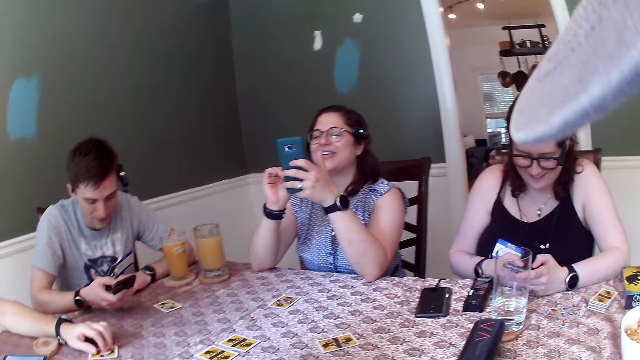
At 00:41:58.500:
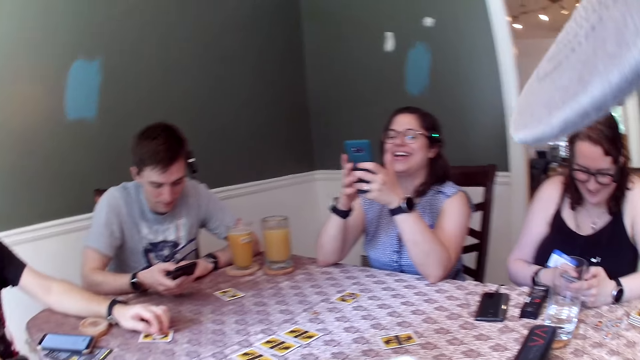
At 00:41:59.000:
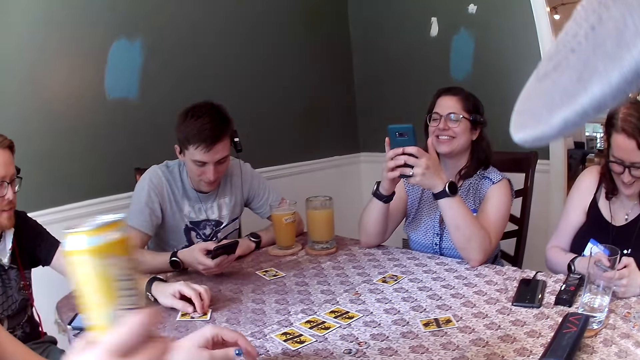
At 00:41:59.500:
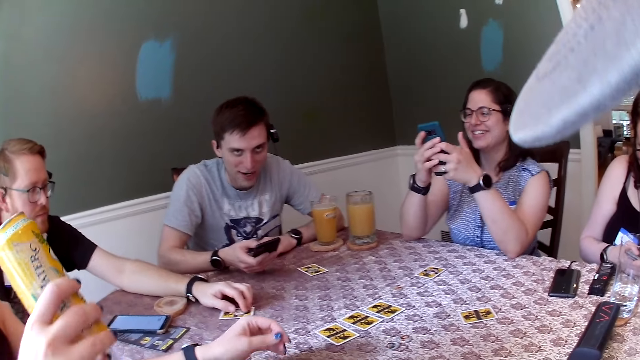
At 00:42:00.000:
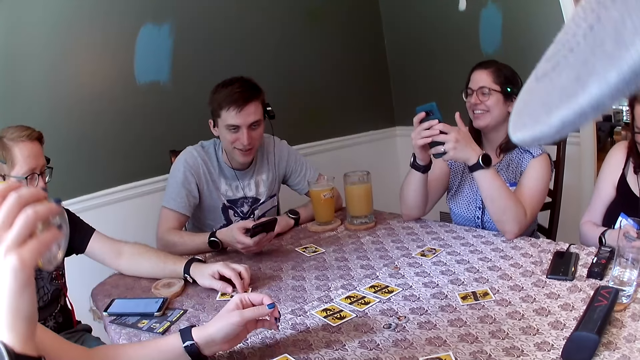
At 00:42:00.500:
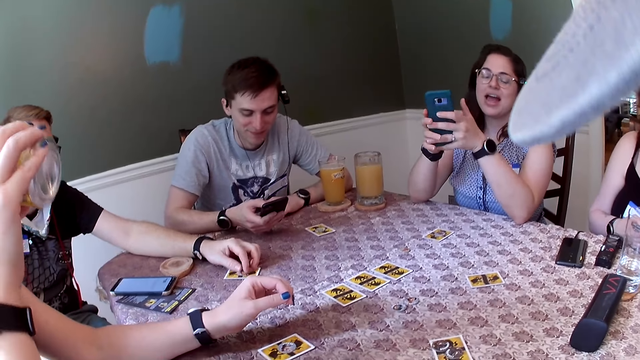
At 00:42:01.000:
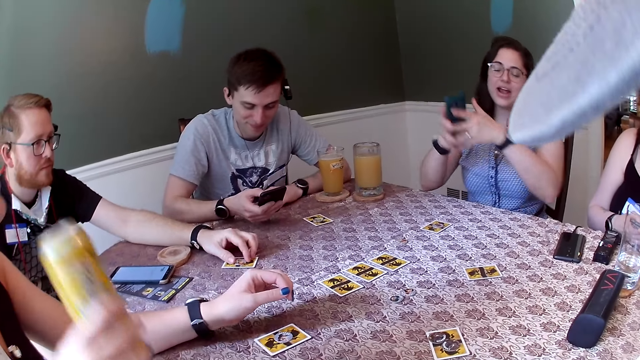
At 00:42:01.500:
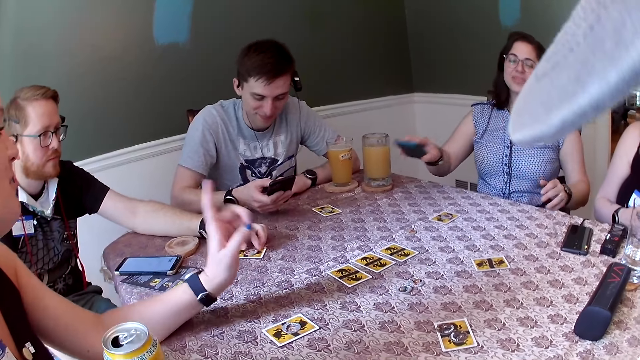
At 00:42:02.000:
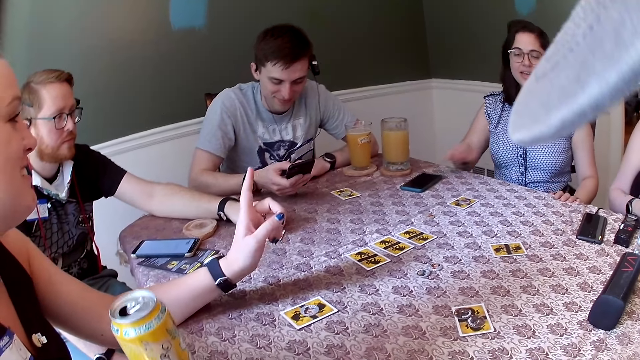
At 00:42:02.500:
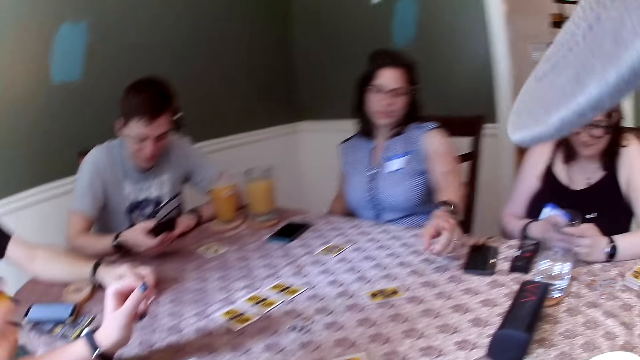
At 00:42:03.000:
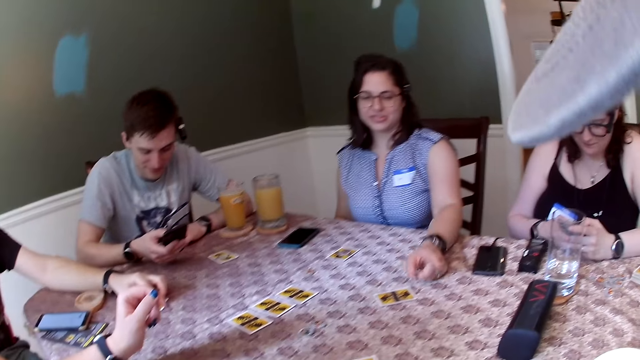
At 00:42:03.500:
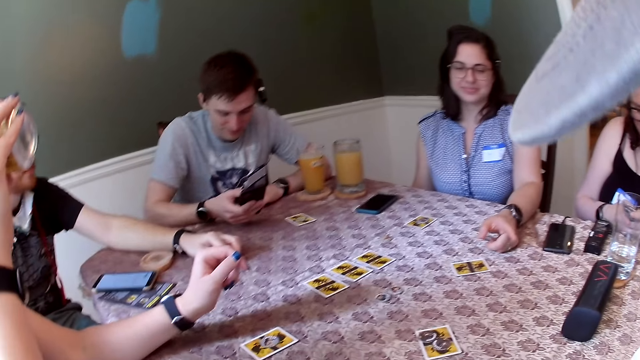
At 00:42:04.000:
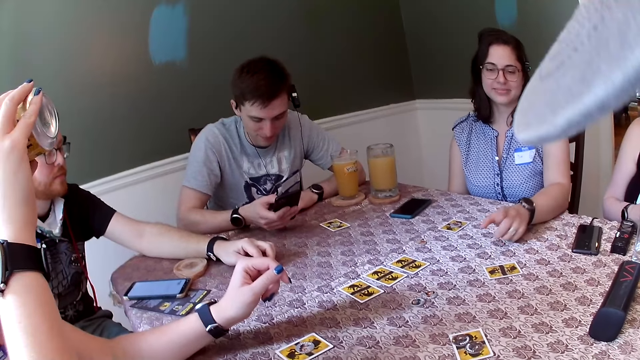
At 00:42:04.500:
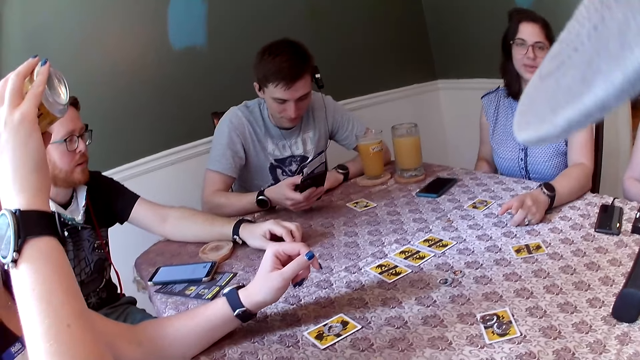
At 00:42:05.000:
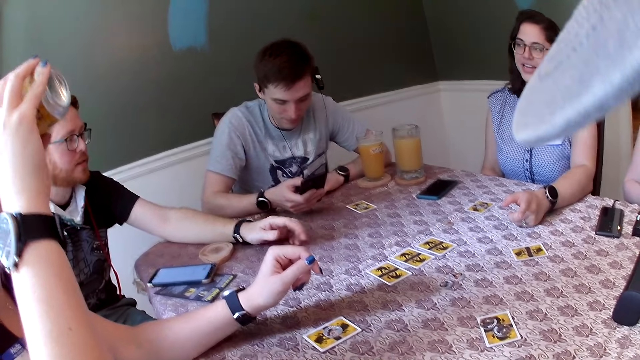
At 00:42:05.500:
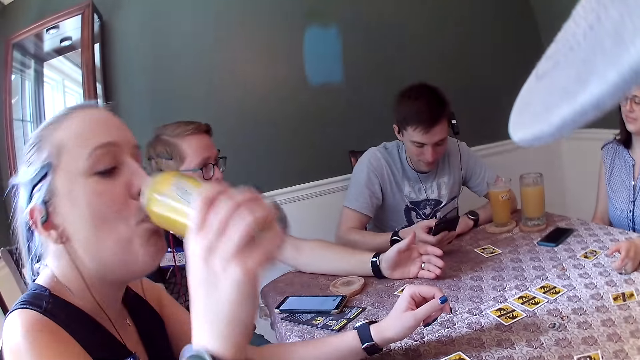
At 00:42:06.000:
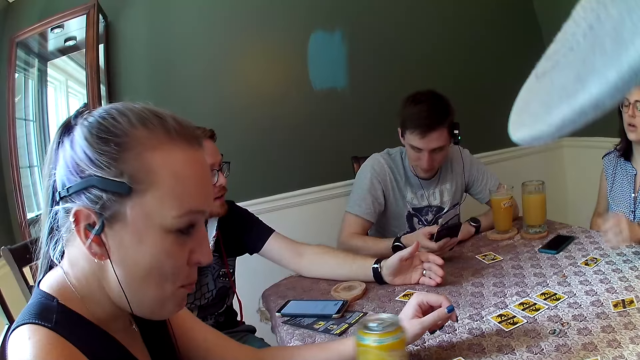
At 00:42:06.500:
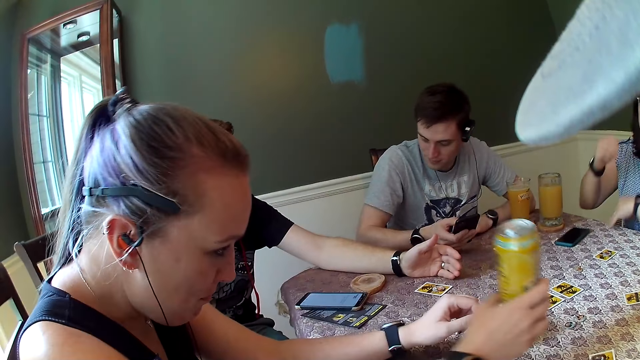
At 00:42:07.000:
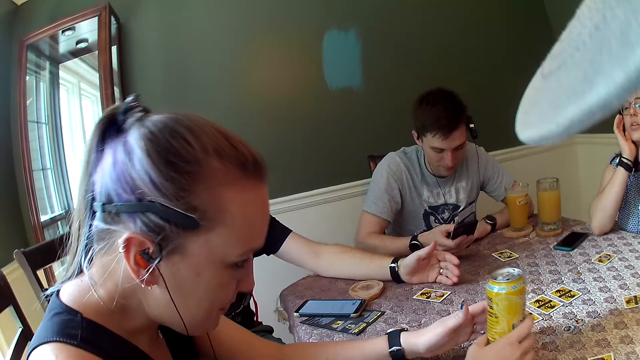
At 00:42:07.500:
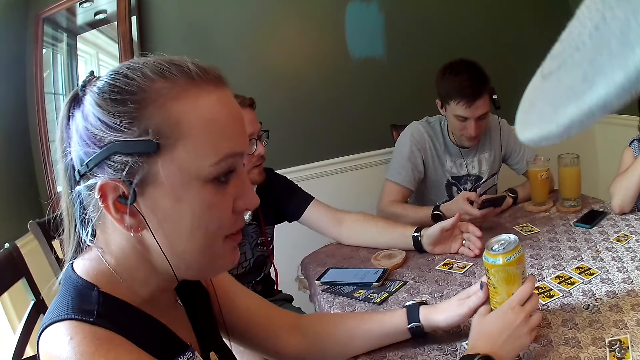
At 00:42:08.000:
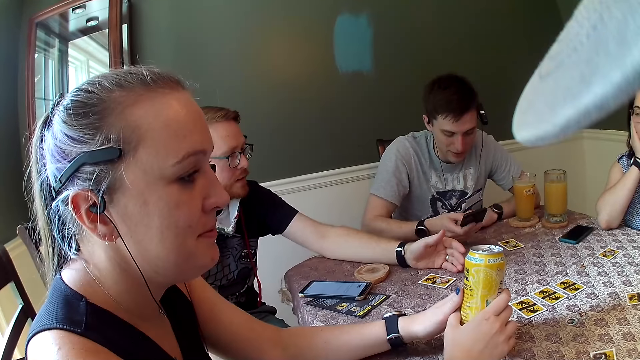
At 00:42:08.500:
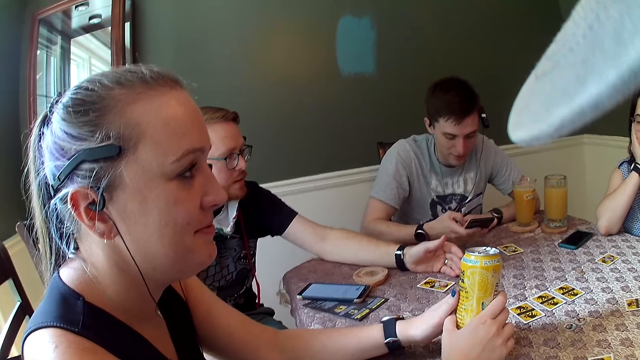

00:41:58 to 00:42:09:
The woman picks up a can drink from the dining table with her right hand. The woman drinks from the can drink with her right hand. The woman points to another woman with her left hand. The other woman drops her phone on the dining table with her right hand, places her left hand on the dining table, talks to the camera wearer and points at the camera wearer. The first woman drinks from the can drink with her right hand. The man talks to the other woman. The other woman rests her chin on both hands. The first woman holds the can drink with her left hand. The man talks to the group of people.

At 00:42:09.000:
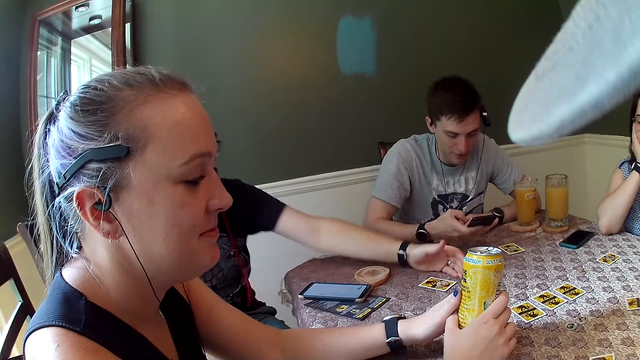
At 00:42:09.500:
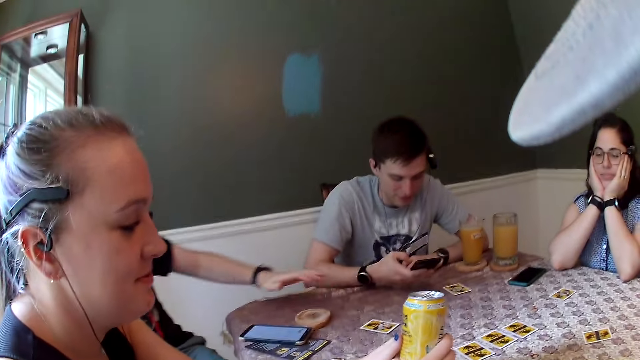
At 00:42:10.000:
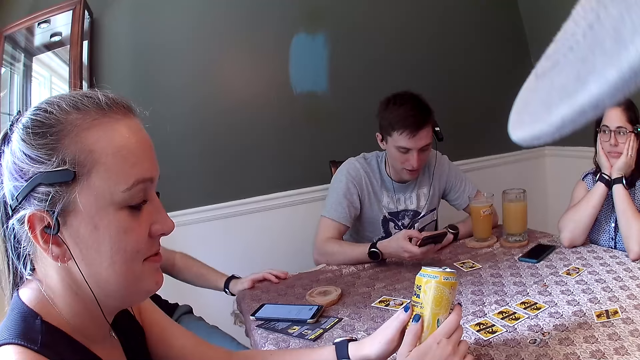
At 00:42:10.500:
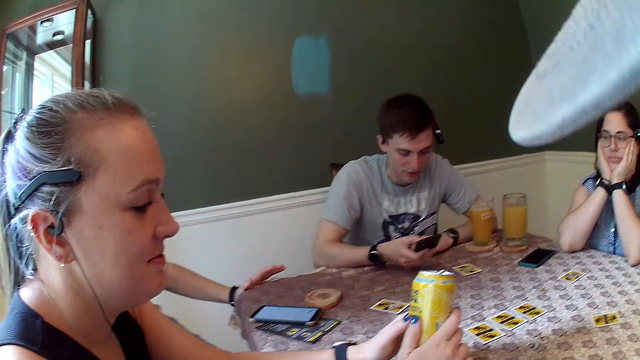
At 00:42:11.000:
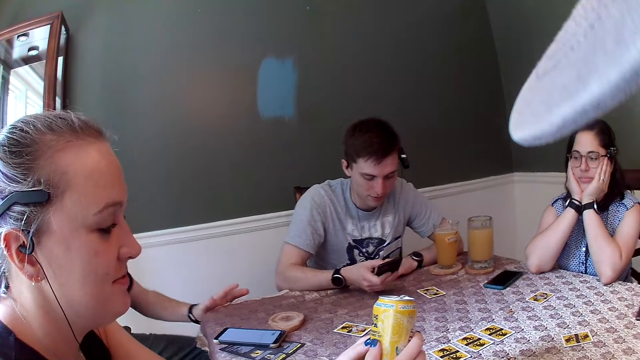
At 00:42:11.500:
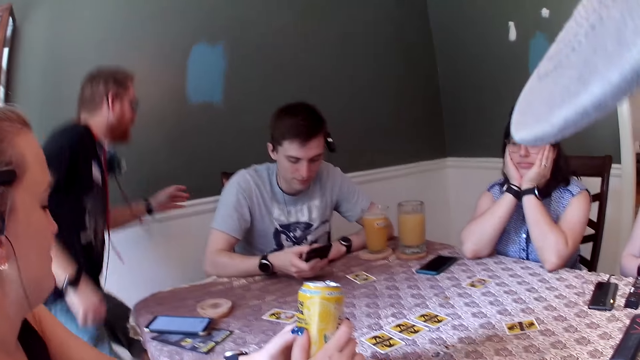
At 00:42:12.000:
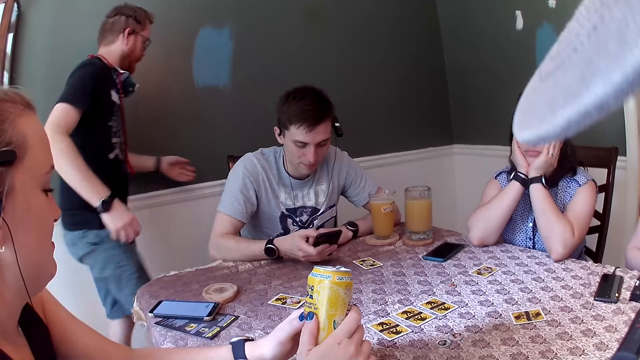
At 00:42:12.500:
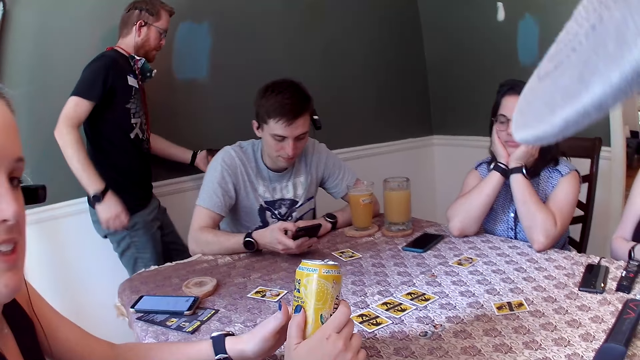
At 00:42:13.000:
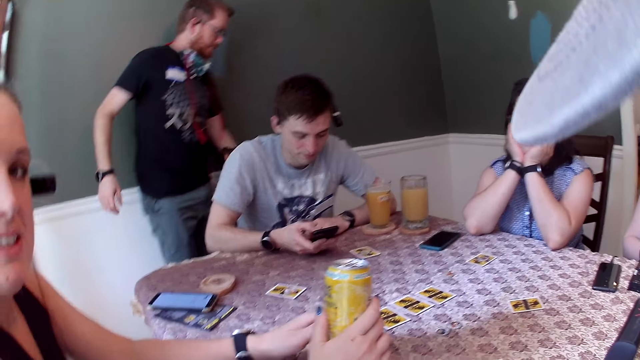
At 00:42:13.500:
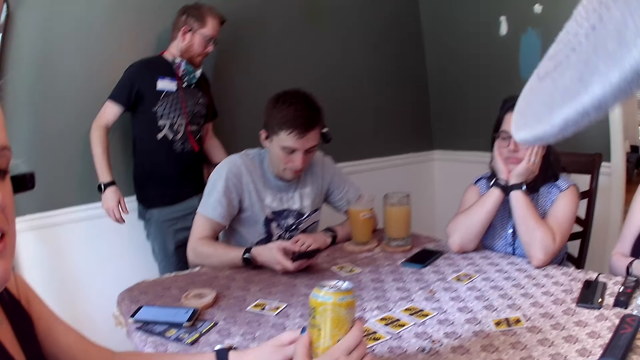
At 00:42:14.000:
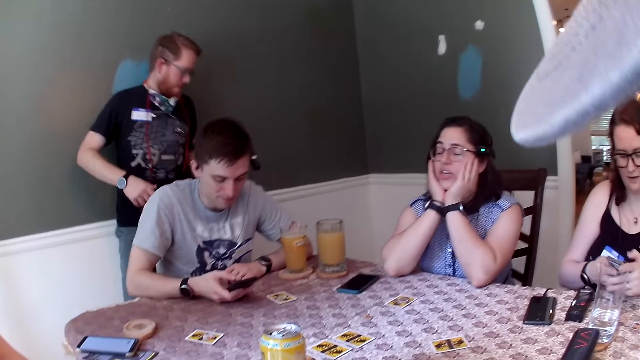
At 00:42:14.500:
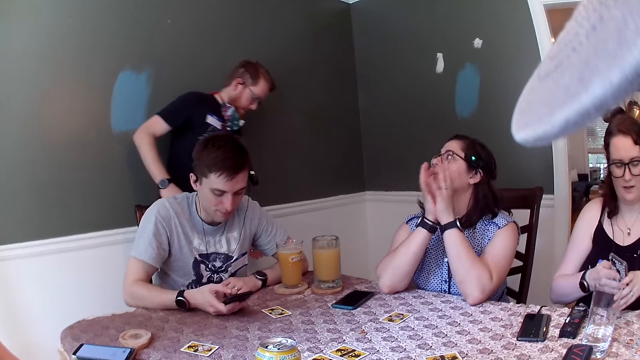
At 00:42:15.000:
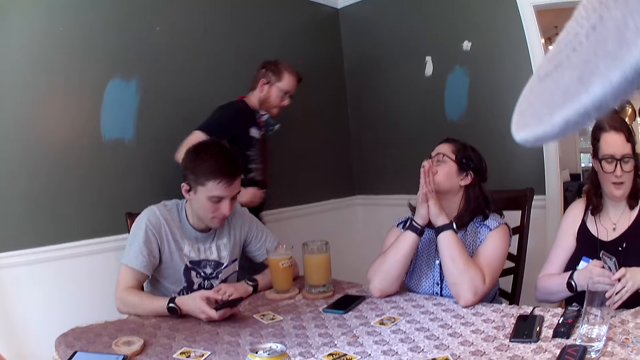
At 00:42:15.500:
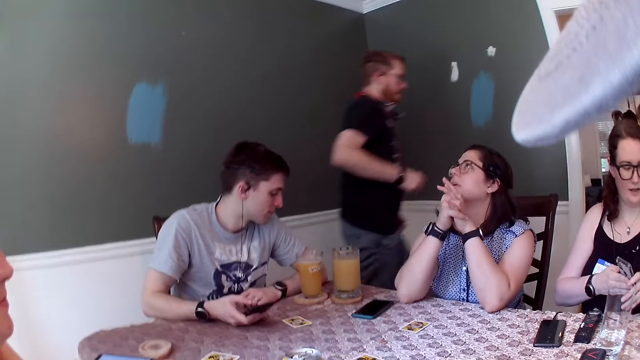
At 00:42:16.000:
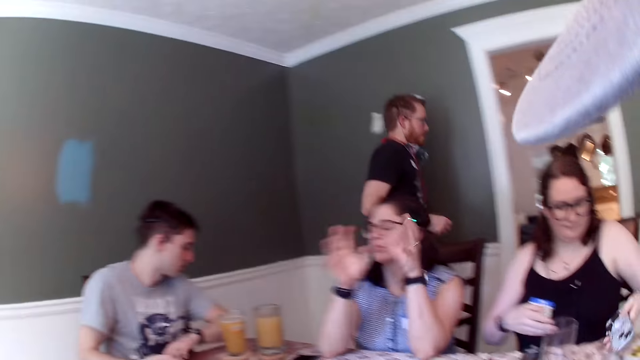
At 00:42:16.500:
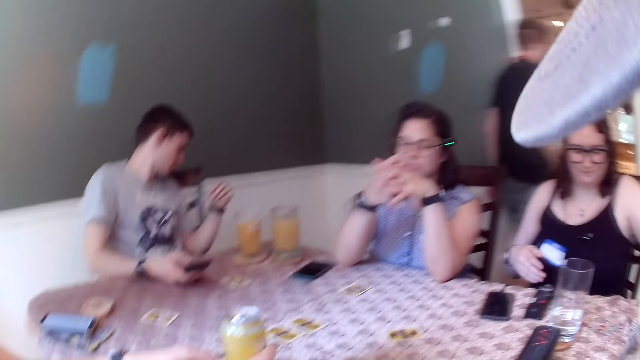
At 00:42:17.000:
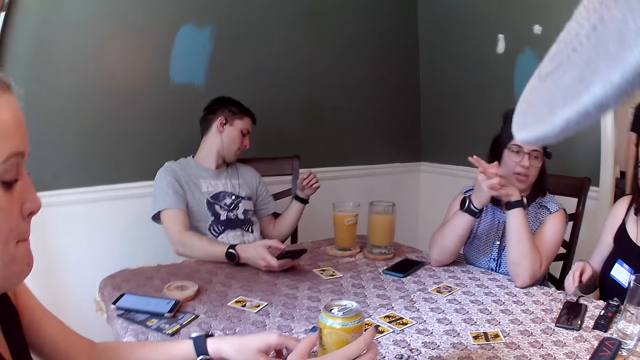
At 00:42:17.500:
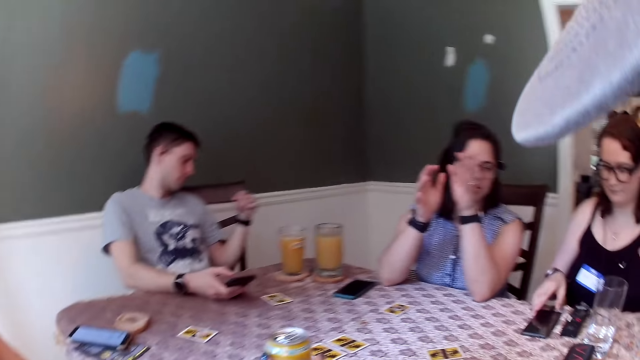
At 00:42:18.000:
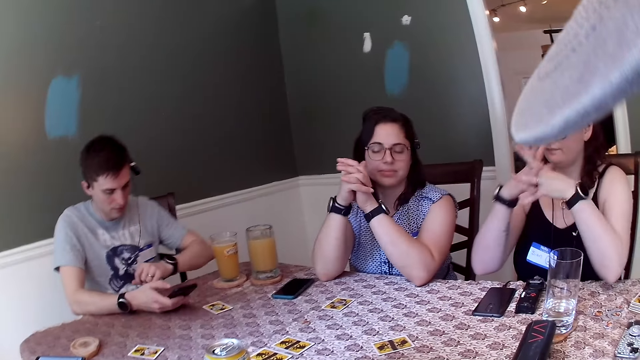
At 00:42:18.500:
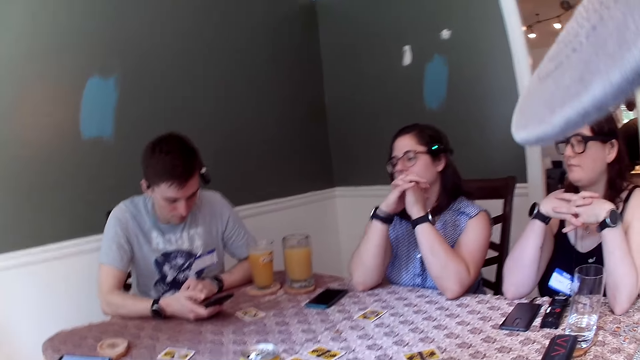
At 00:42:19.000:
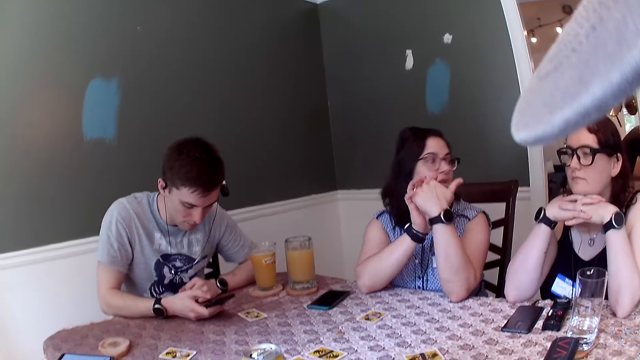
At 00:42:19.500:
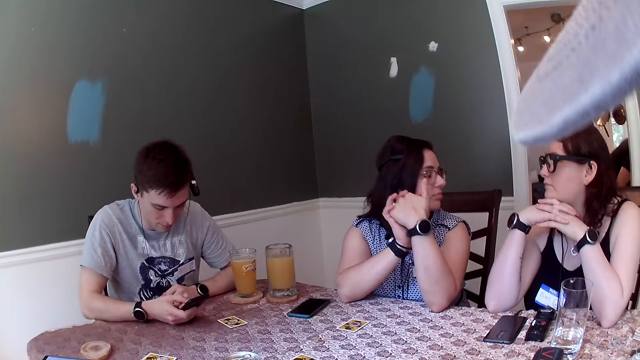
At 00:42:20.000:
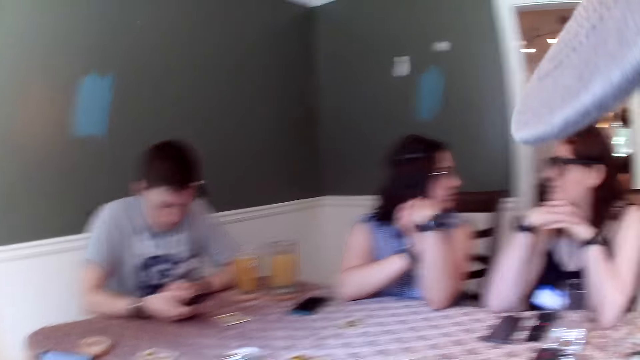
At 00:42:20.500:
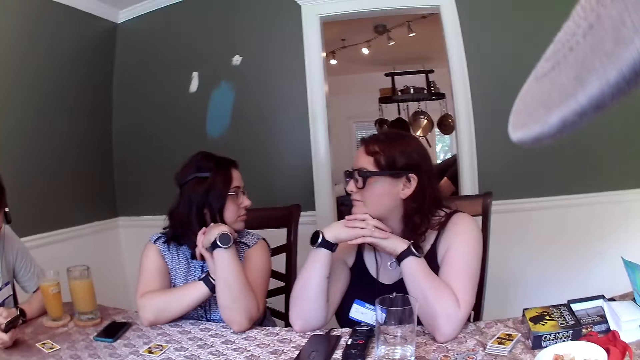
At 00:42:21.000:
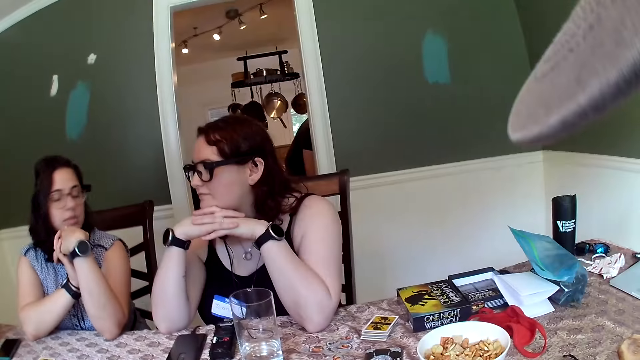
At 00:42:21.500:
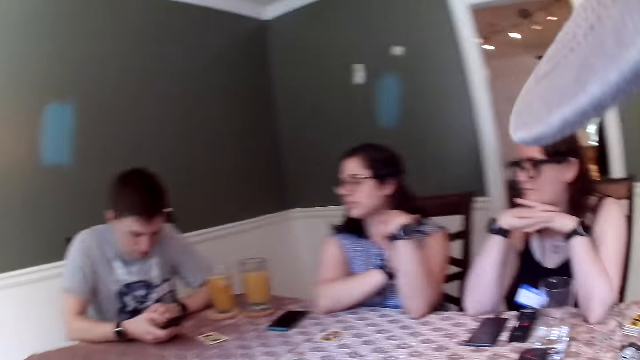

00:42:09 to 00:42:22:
The man places his left hand on the dining table and stands. The woman talks to the man and clamps her hands together. The man leaves the dining room. Another woman drops her phone on the dining table with her left hand, touches a phone on the dining table with her right hand and clamps her hands together. Another man drops his left hand on the dining table and operates his phone with his right hand.
